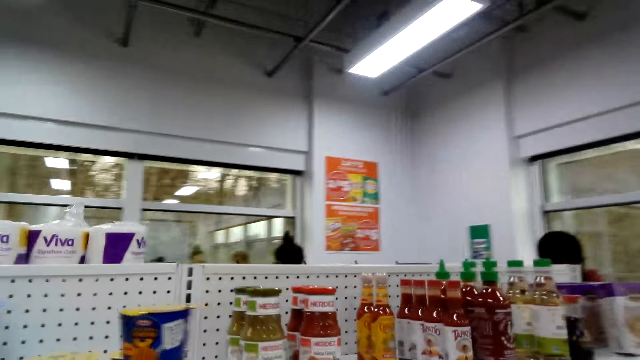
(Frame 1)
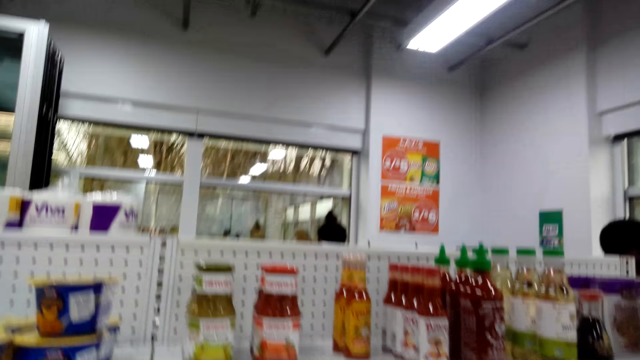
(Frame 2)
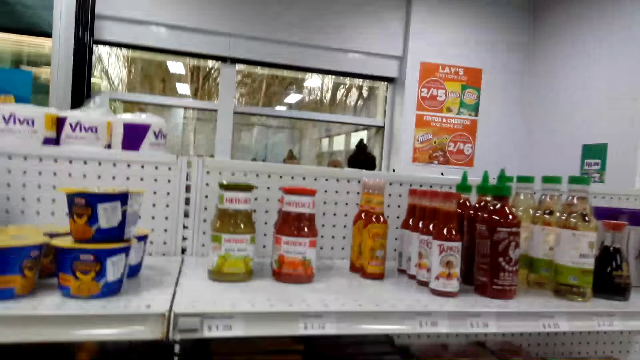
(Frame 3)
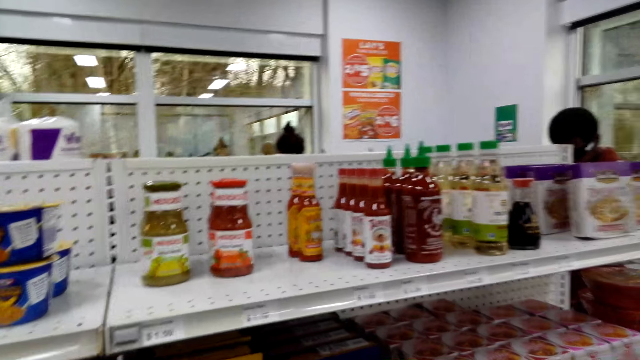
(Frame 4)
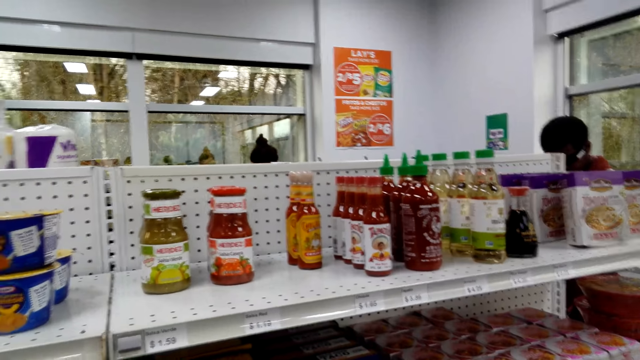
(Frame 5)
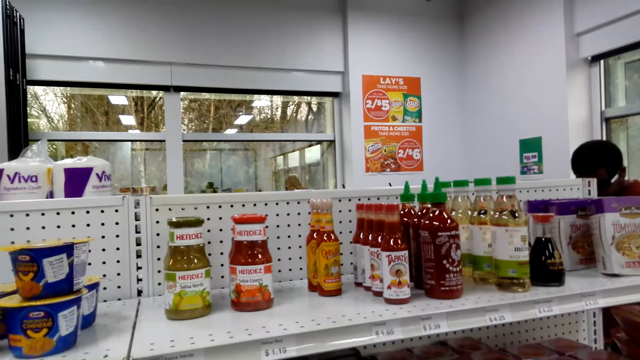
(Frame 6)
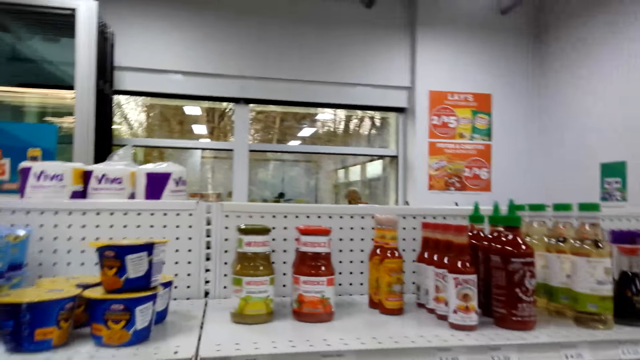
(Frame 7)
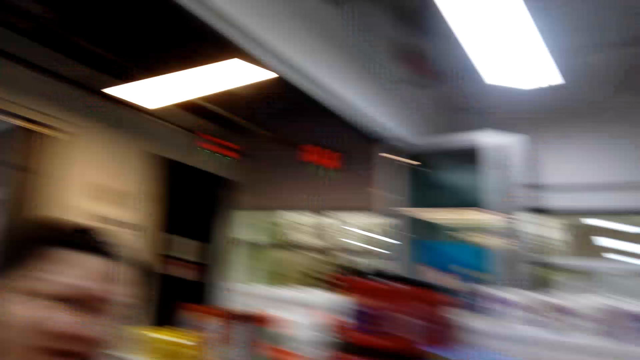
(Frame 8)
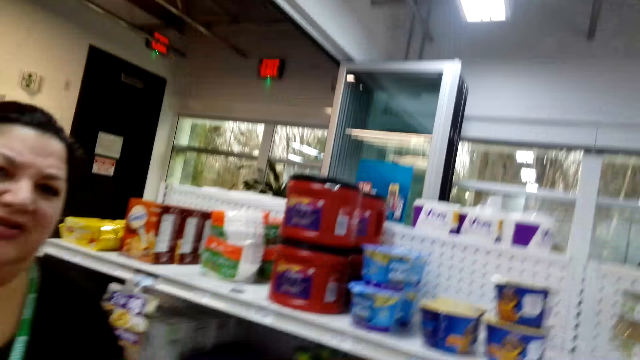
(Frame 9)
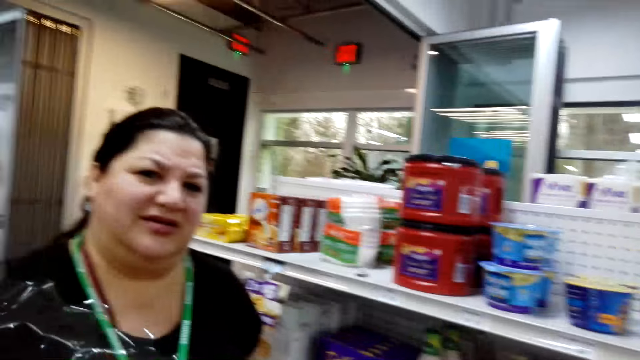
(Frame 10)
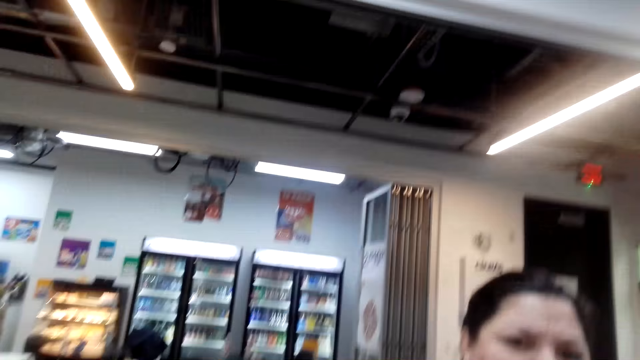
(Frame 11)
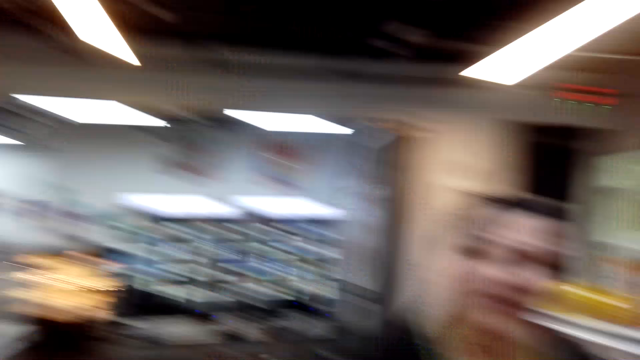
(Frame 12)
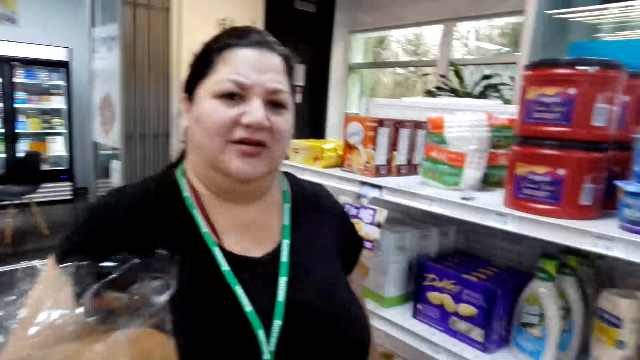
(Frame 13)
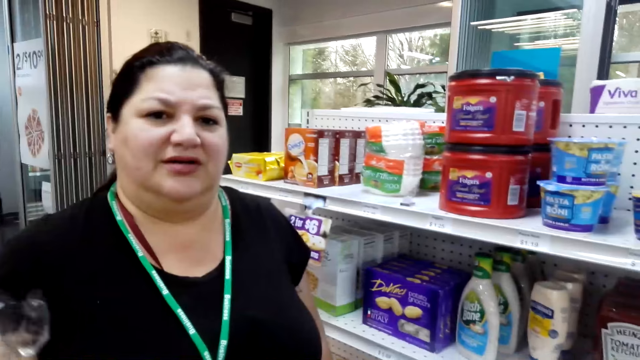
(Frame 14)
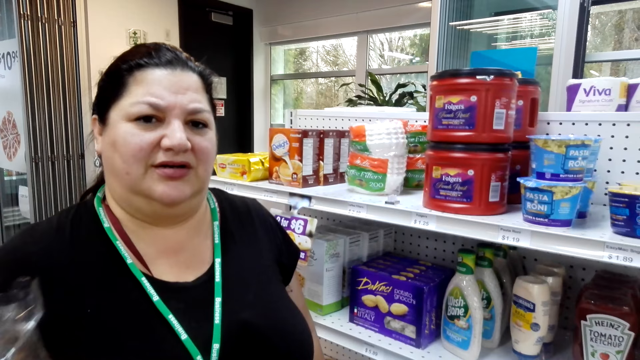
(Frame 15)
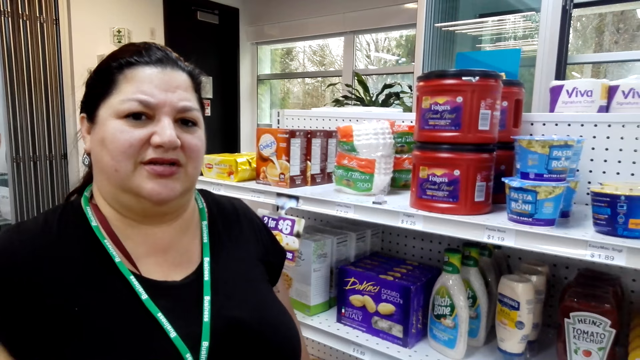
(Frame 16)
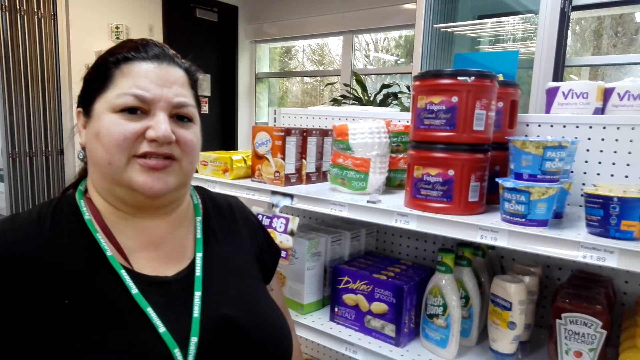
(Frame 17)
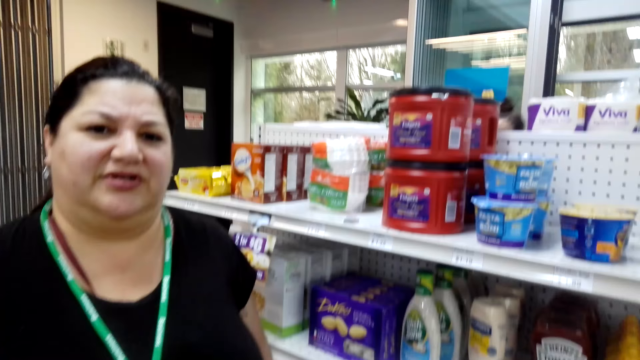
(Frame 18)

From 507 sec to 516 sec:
The camera wearer looks around. They look at the lady.

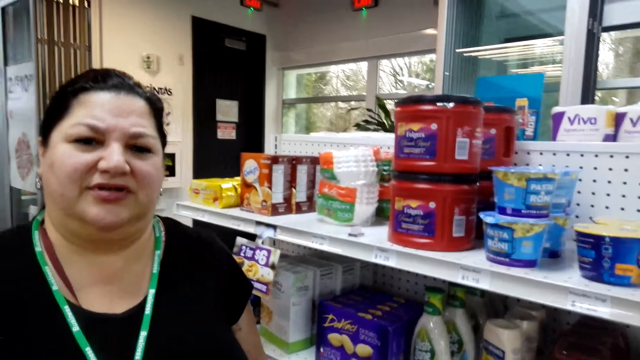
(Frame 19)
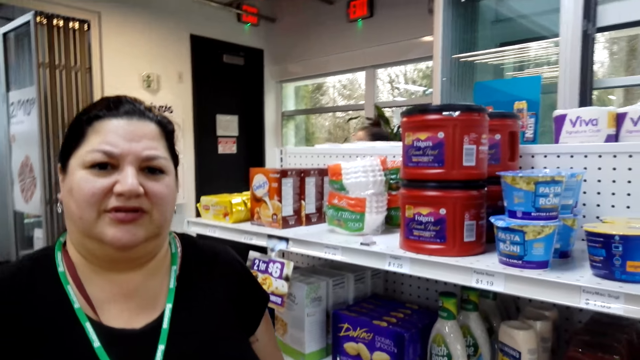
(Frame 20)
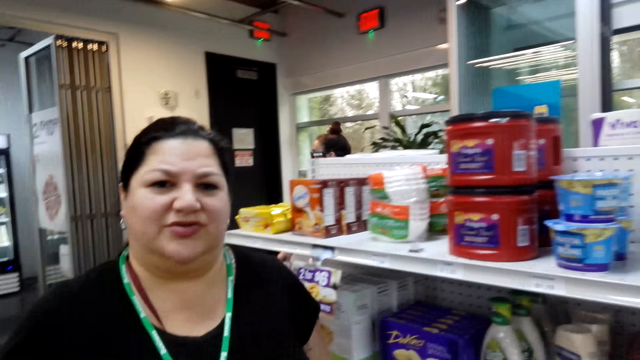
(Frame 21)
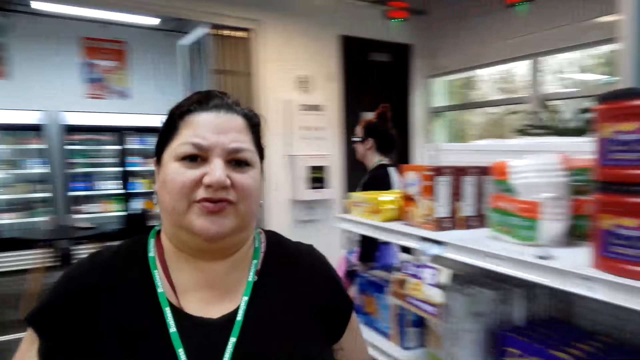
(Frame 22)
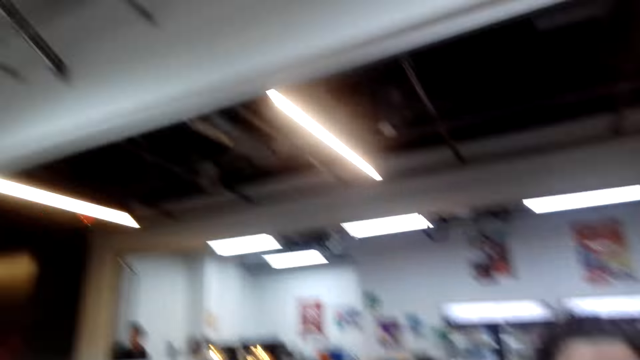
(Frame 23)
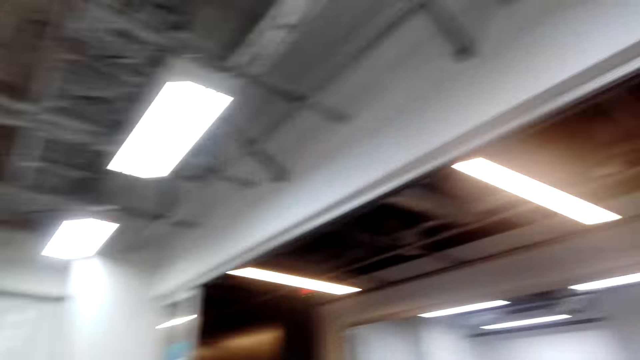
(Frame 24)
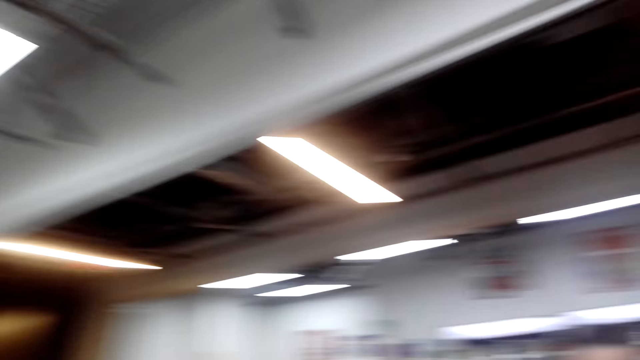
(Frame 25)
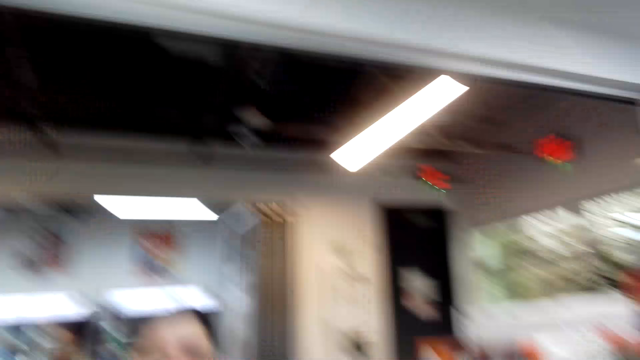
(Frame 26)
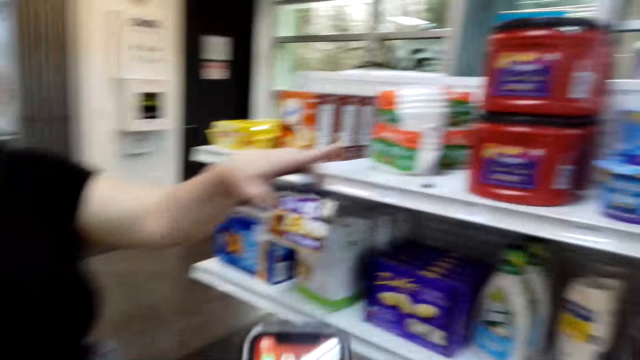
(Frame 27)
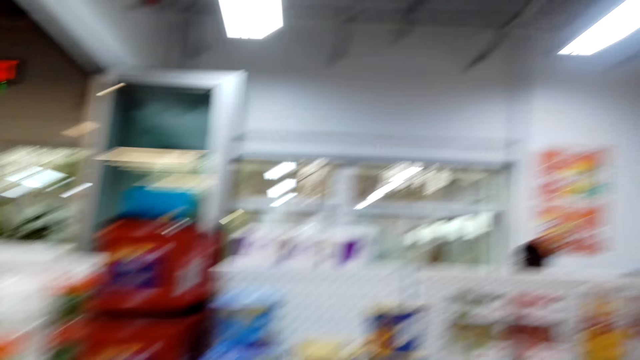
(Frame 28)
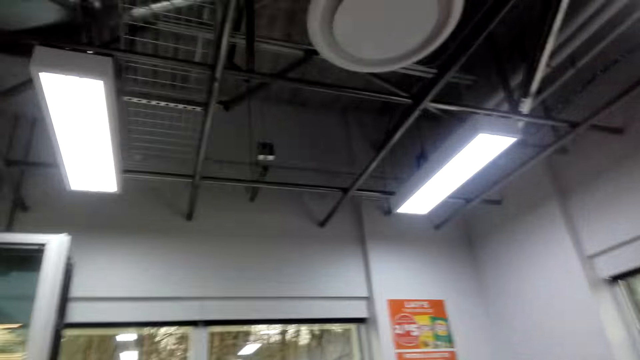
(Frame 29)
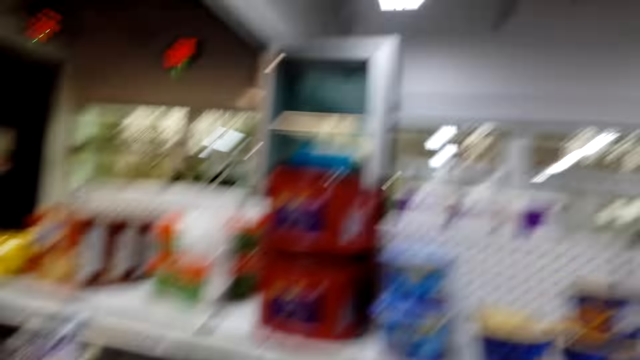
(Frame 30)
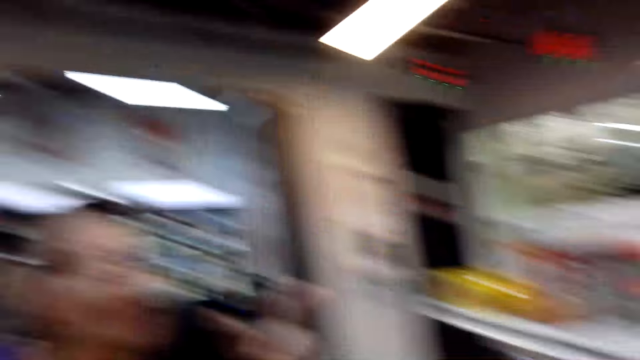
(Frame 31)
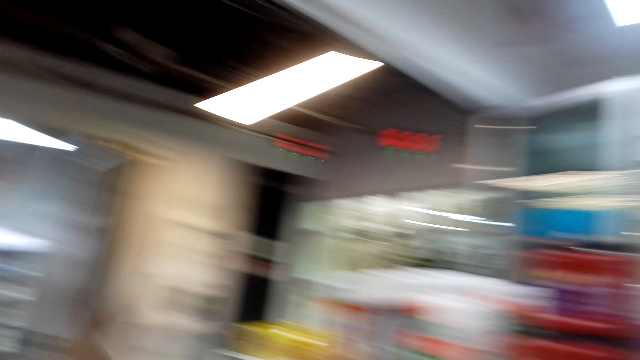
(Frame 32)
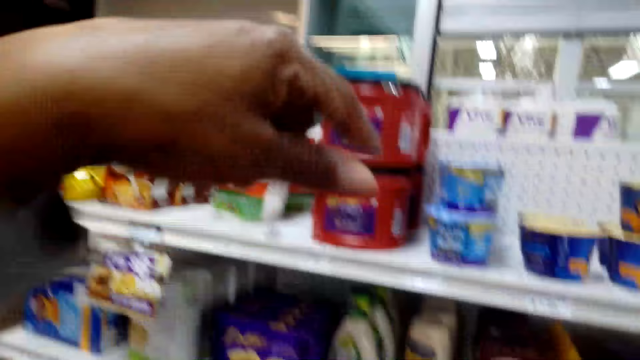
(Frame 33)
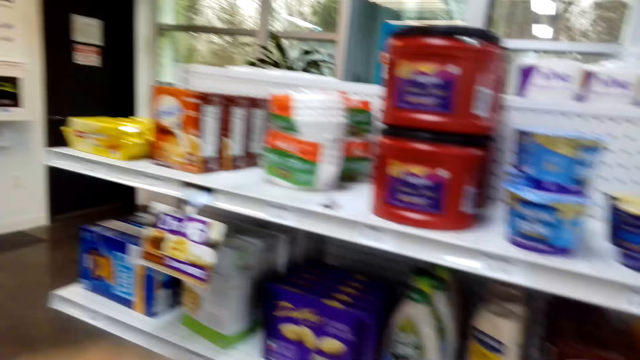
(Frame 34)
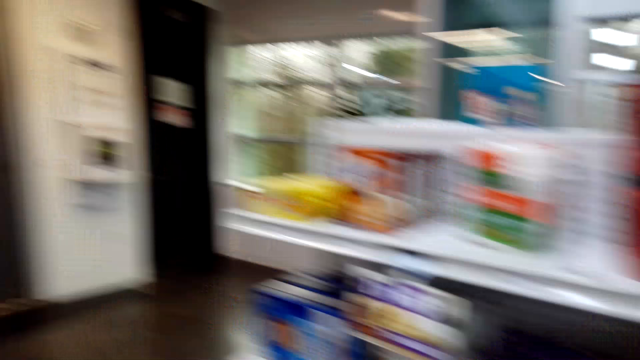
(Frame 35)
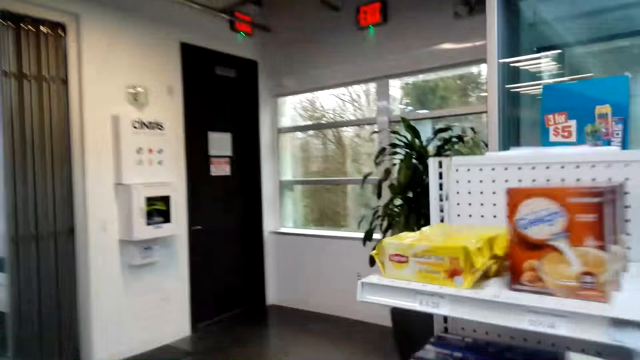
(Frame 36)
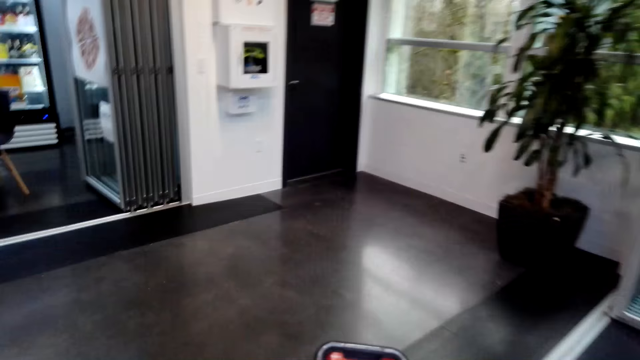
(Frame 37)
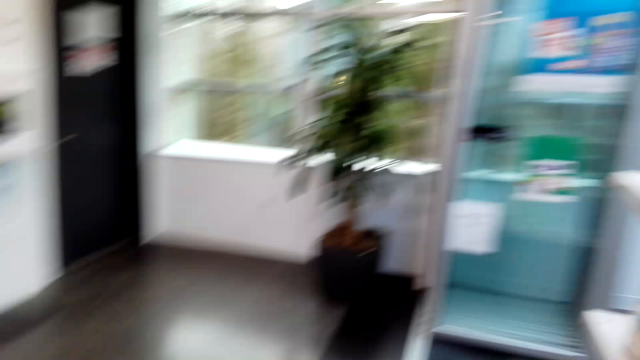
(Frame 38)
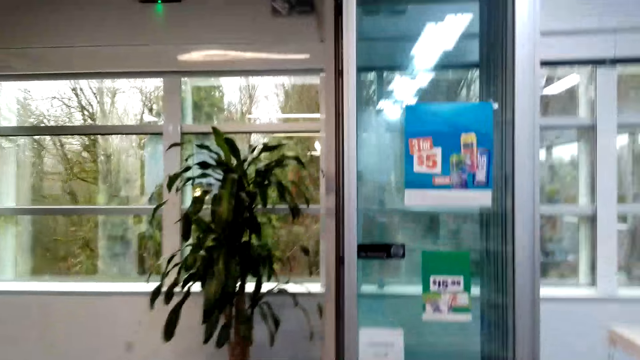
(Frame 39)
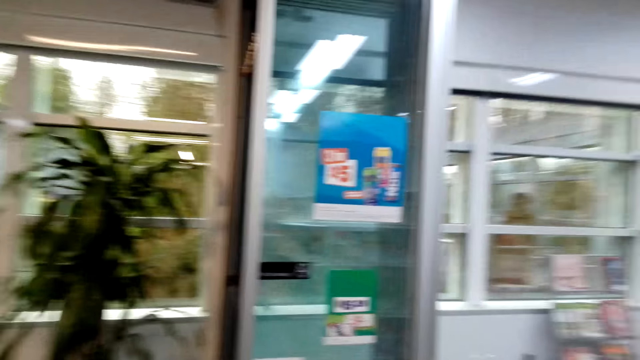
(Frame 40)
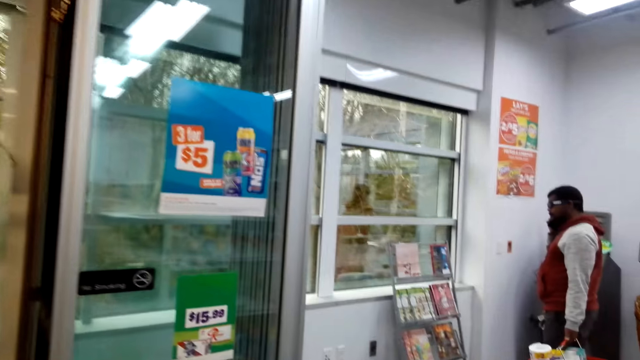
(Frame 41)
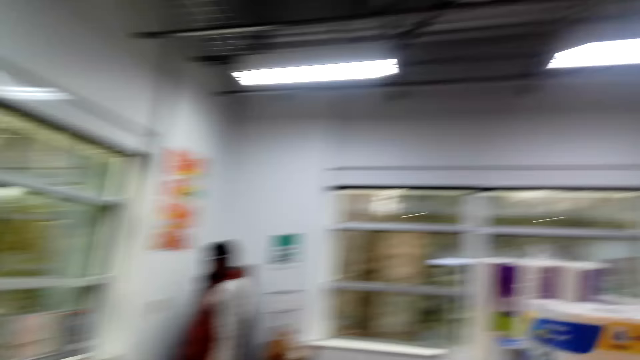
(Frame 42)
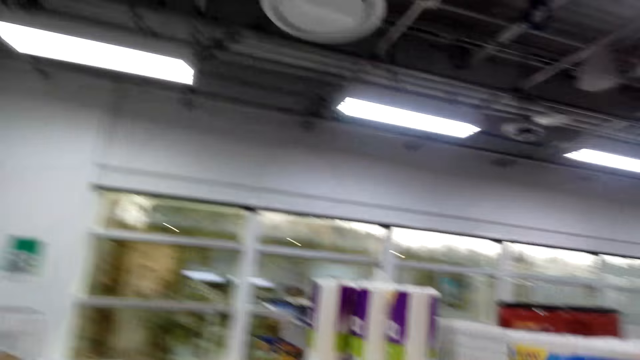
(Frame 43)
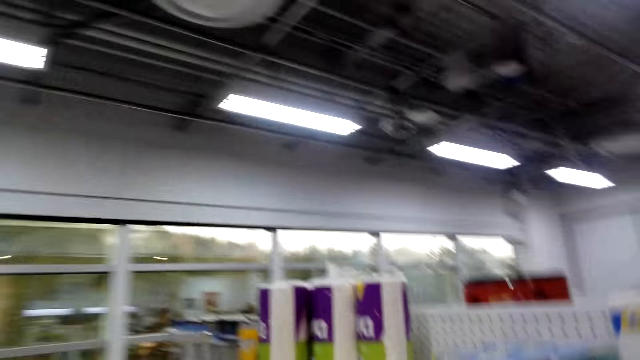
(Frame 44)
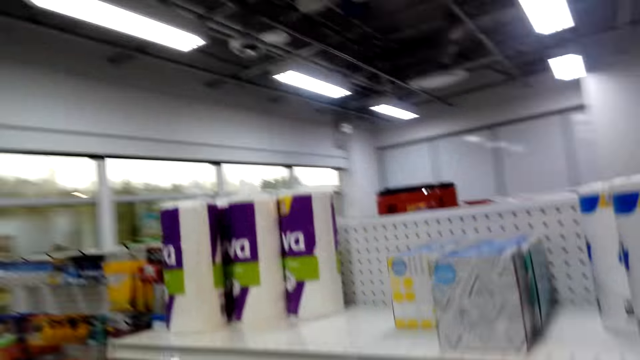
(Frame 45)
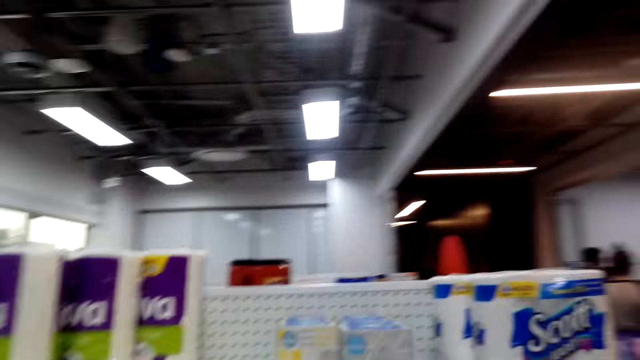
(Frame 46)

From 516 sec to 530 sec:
The camera wearer looks around. They walk in the room. The lady points. The camera wearer looks around. They walk around.
